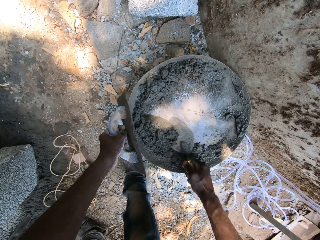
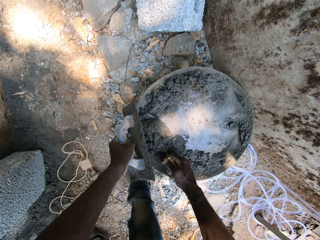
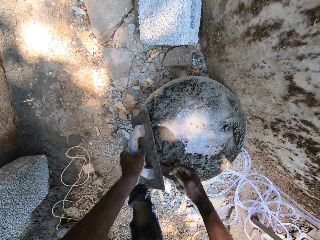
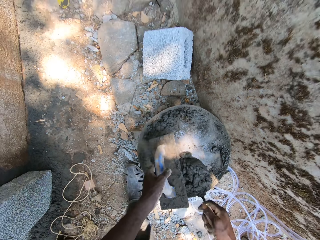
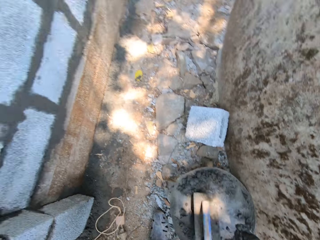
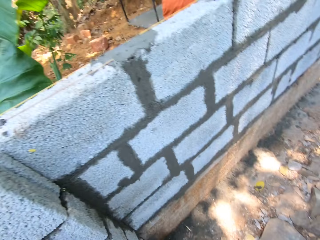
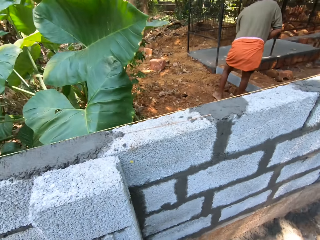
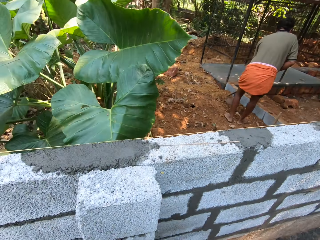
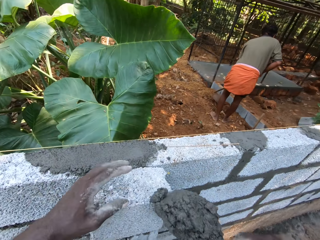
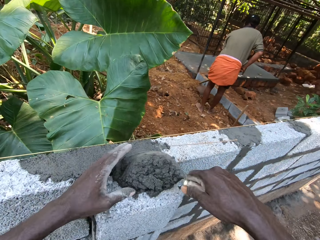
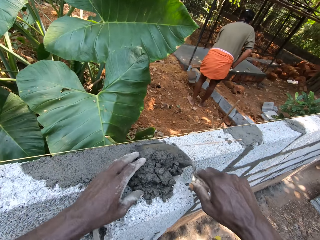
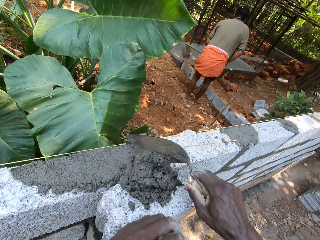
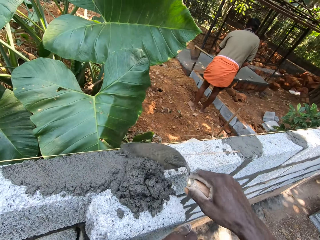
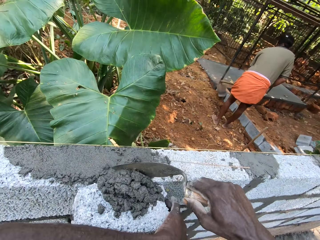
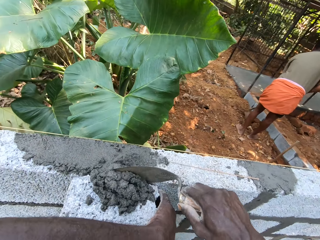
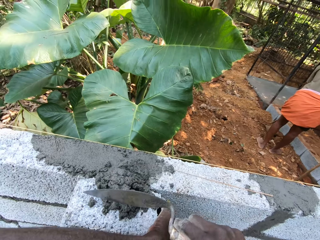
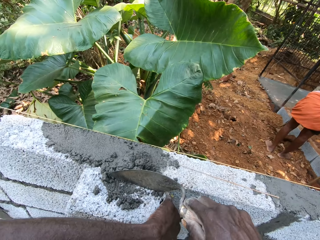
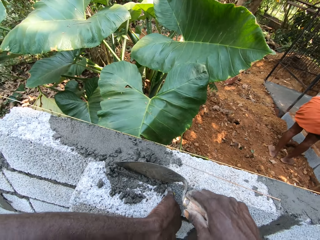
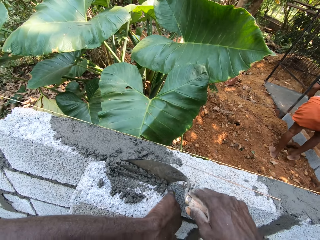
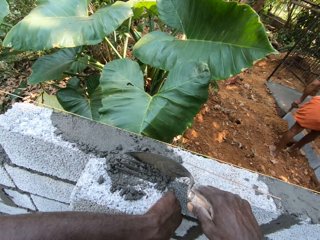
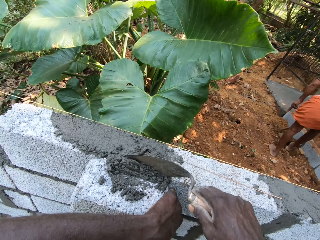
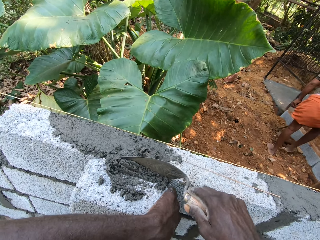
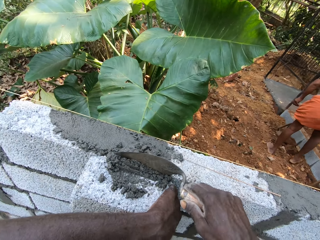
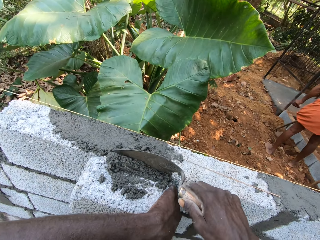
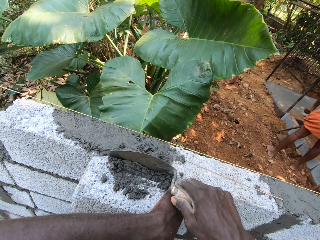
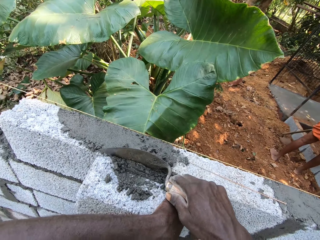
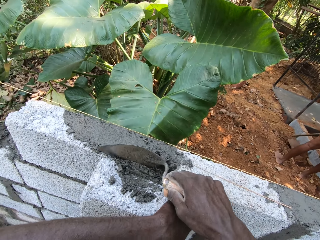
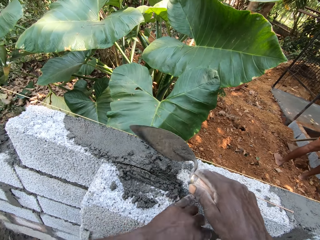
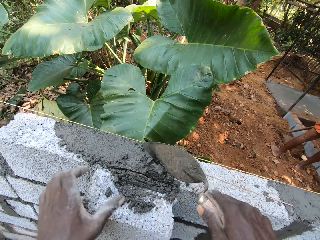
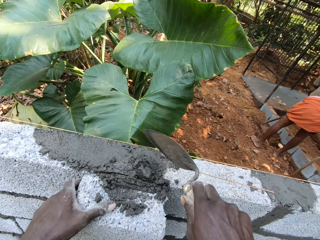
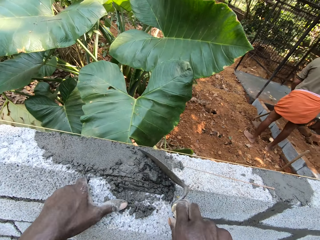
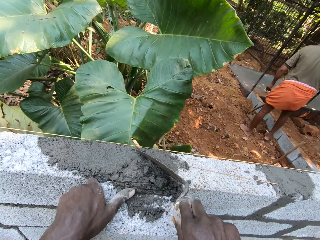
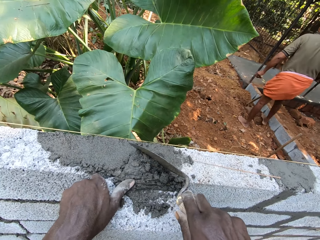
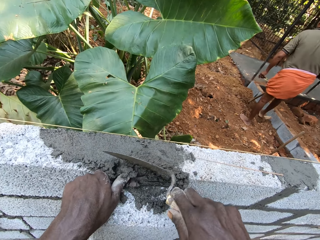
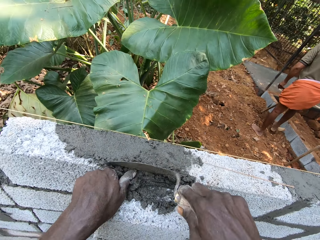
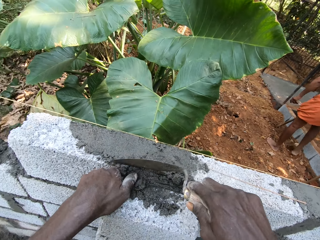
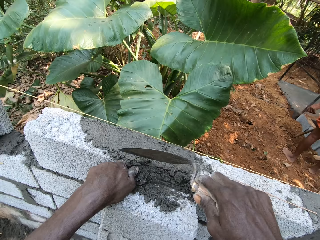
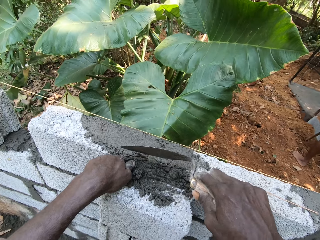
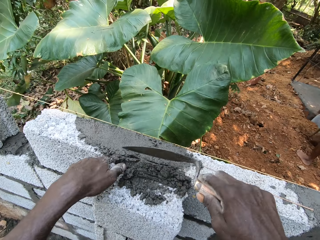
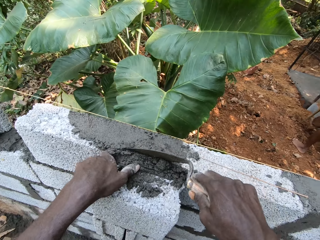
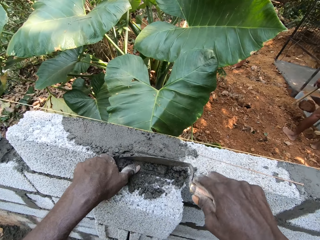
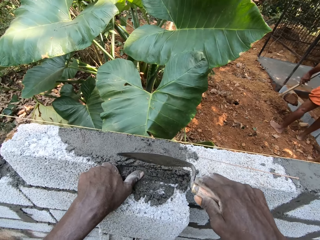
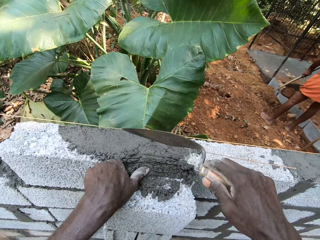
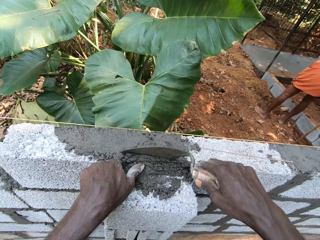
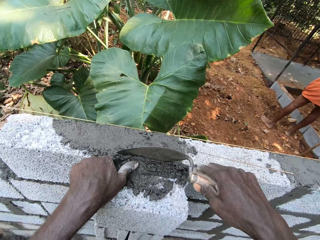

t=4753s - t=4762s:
The camera wearer scoops cement mixture with the trowel. He moves around in the compound. He puts mortar between two blocks with his left hand and the hand trowel. He spreads cement mixture on the block with the trowel.

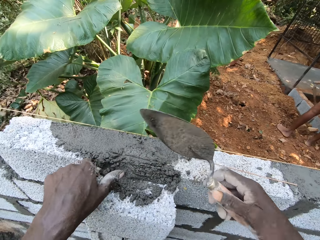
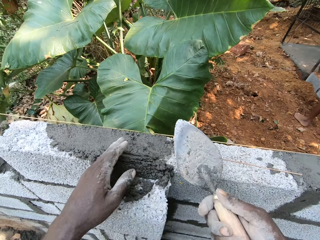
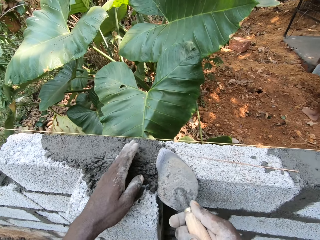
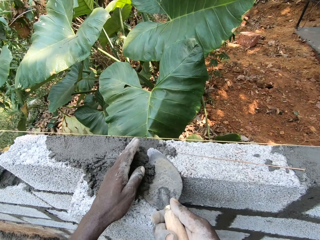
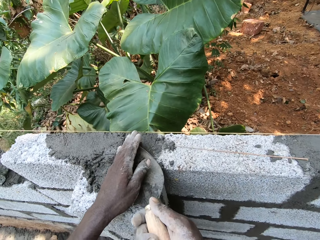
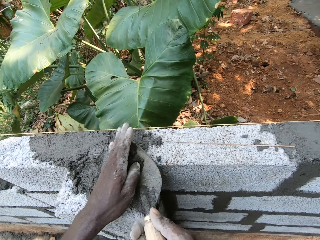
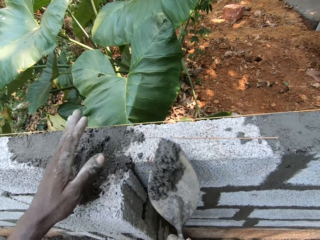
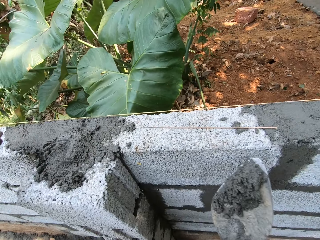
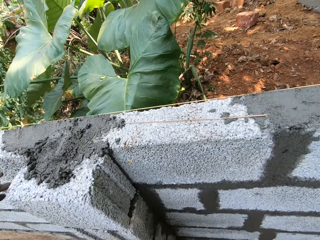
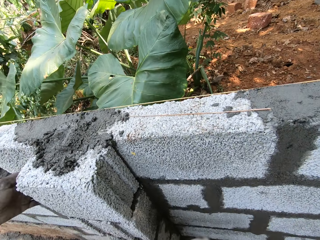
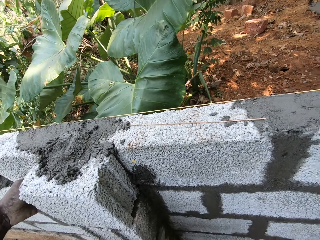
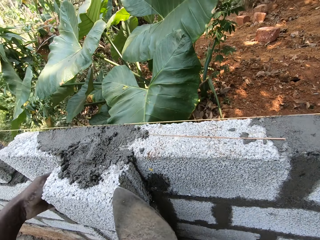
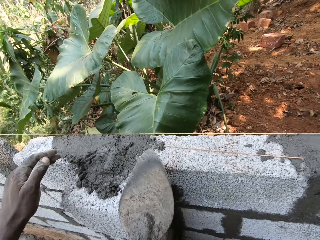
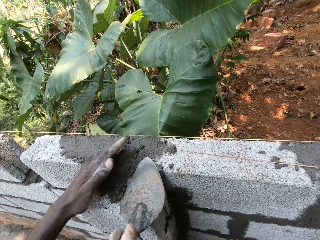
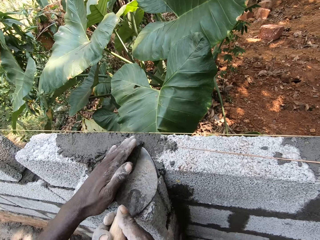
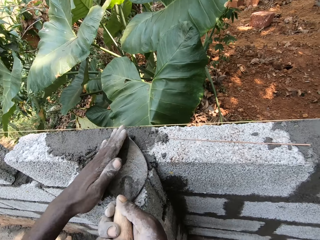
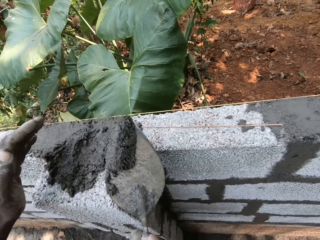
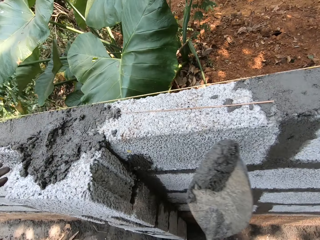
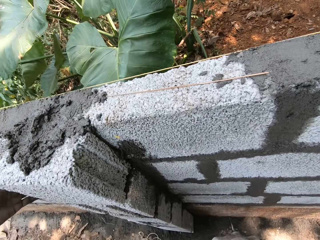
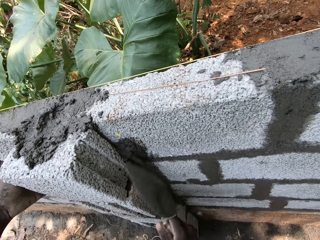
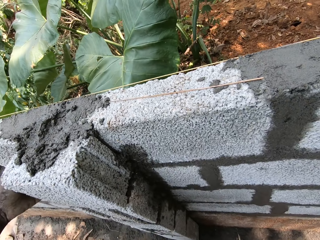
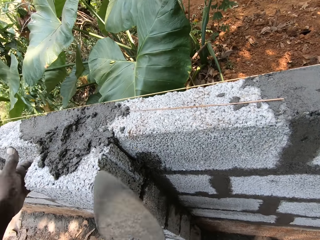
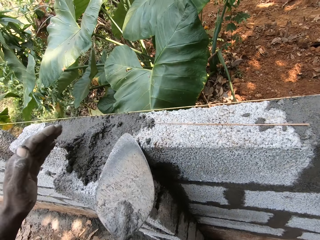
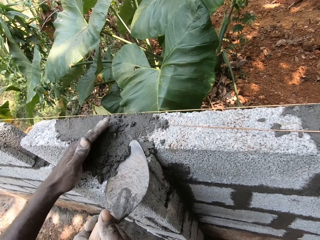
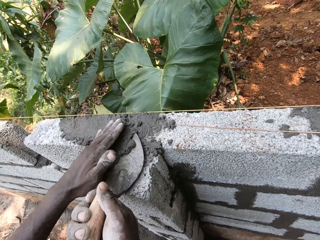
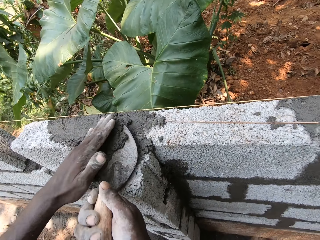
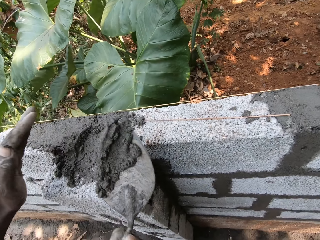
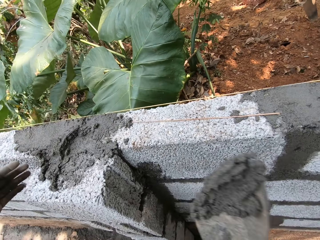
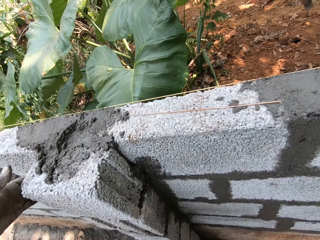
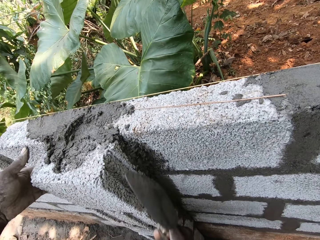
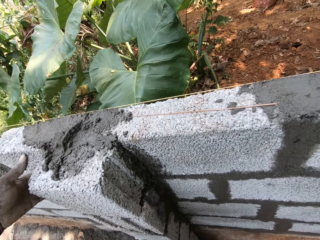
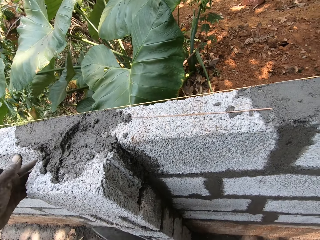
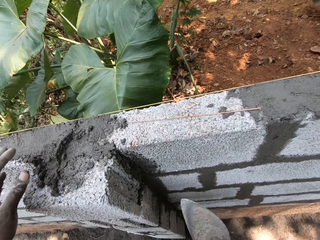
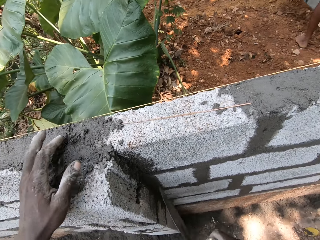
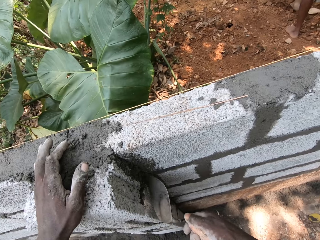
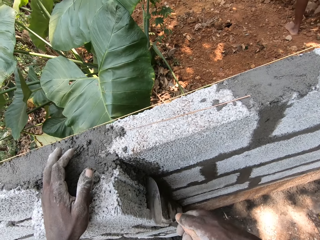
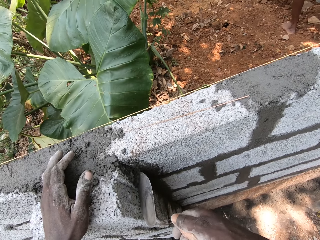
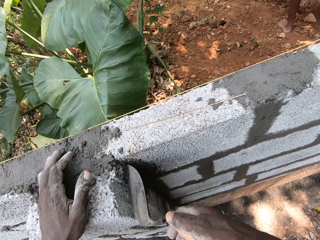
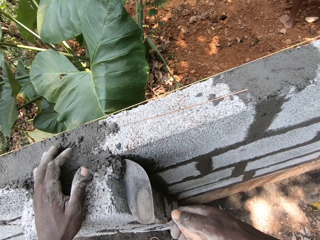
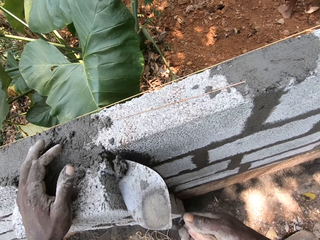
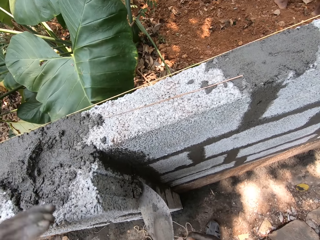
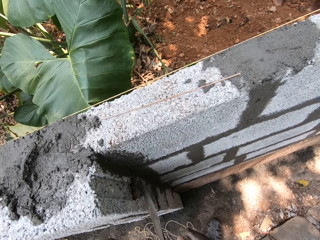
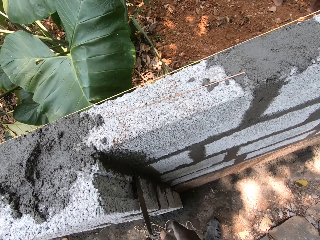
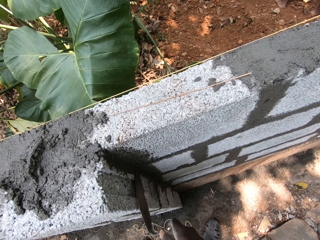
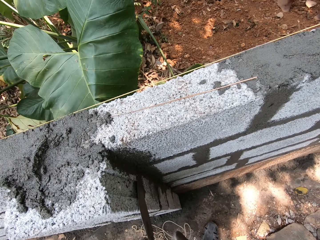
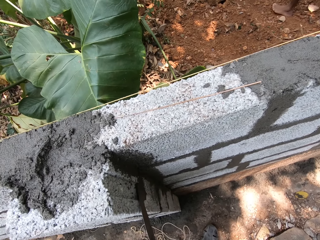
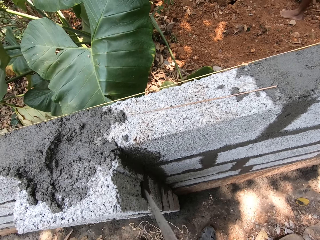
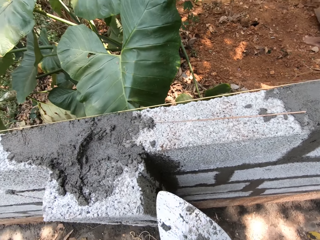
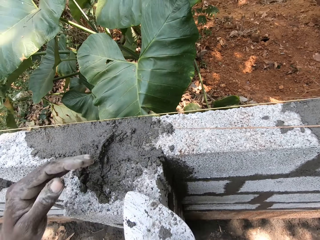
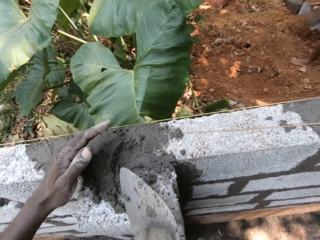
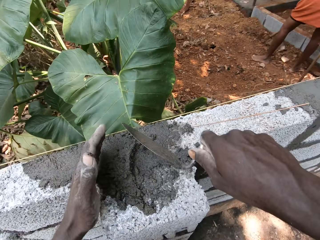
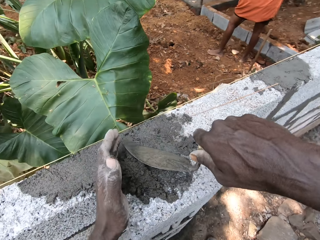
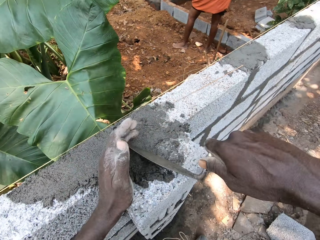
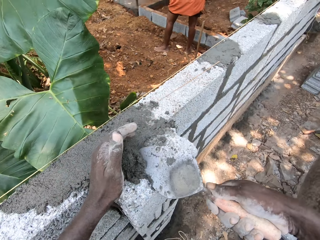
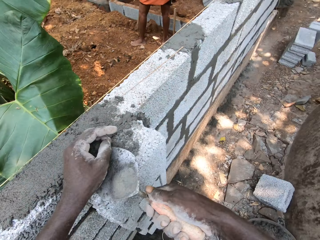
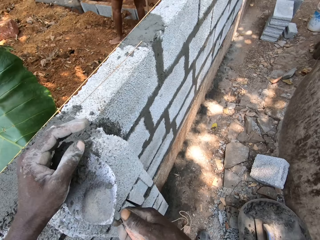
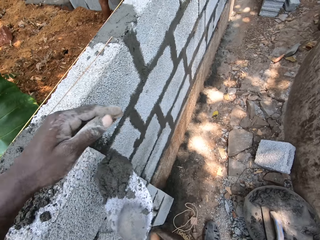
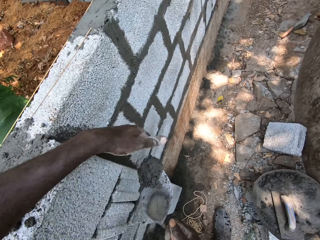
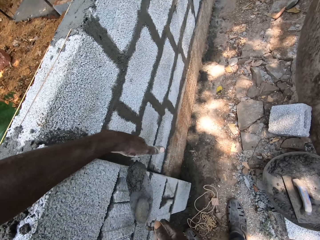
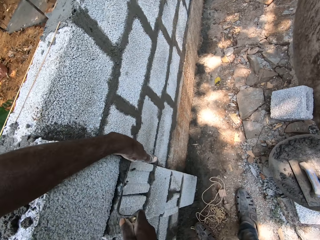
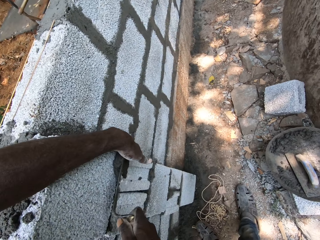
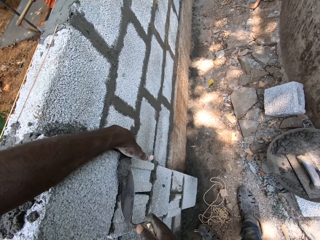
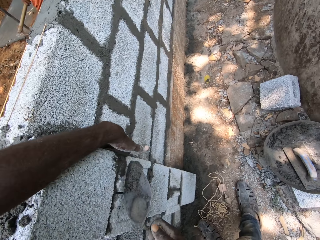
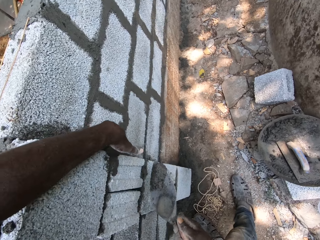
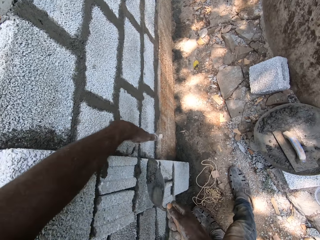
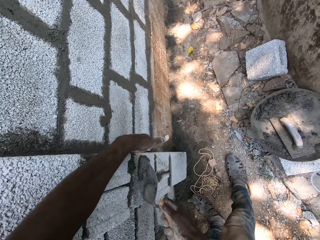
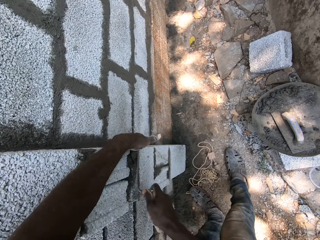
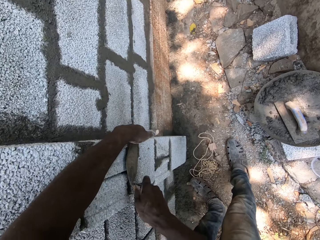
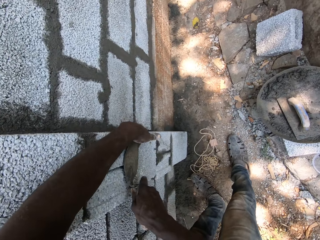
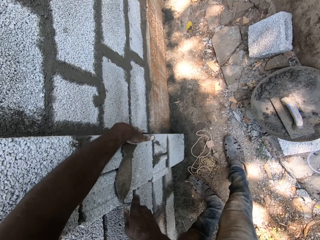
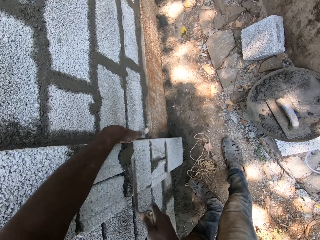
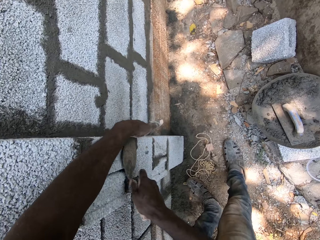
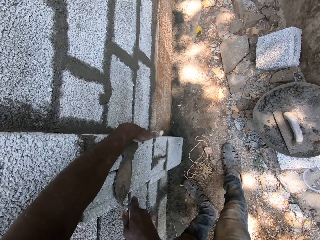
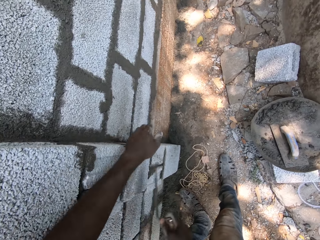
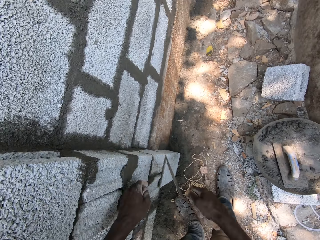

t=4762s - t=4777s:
The camera wearer scoops mortar from the block with the hand trowel. They plaster the block with mortar. They throw cement mixture on the wall with the trowel. They scoop cement mixture with the trowel. They throw cement mixture on the wall with the trowel. They scoop cement mixture with the trowel. They throw cement mixture on the wall with the trowel. They plaster the wall with the trowel. They place the left hand on the wall. They plaster the wall with the trowel. They scoop cement mixture with the trowel. They place cement on the wall blocks. They plaster the wall with the trowel.
